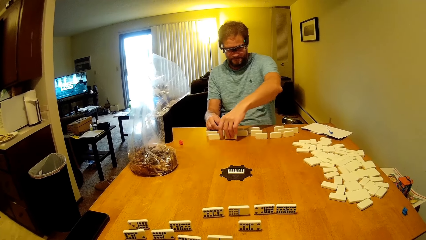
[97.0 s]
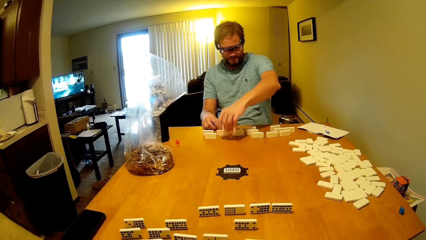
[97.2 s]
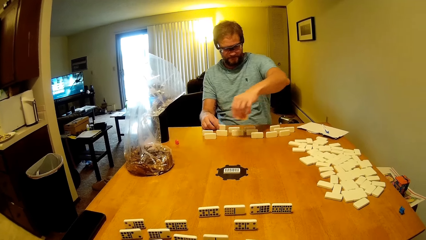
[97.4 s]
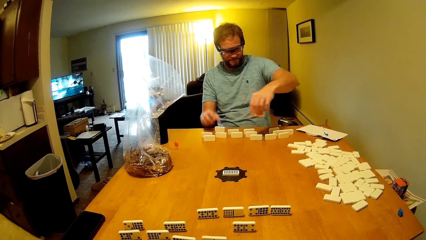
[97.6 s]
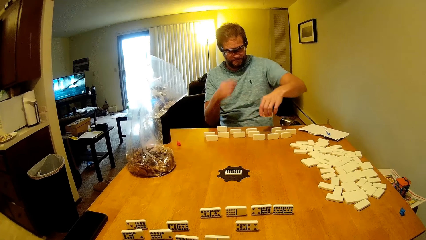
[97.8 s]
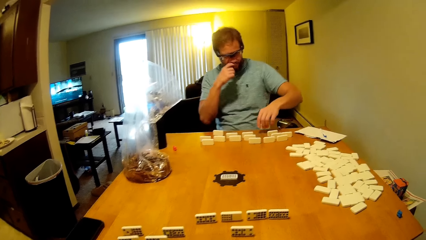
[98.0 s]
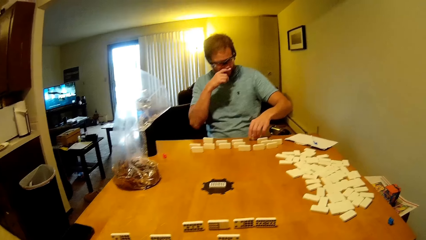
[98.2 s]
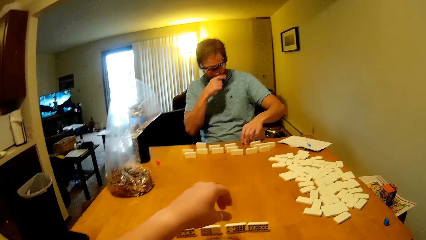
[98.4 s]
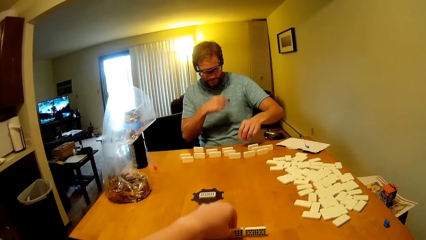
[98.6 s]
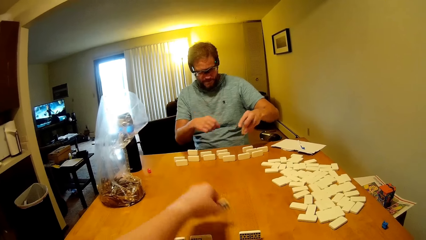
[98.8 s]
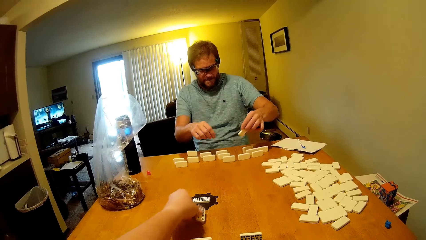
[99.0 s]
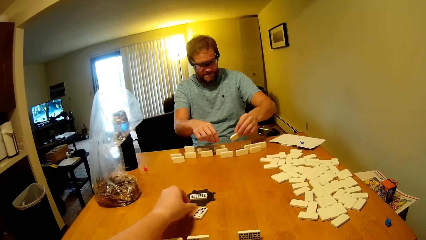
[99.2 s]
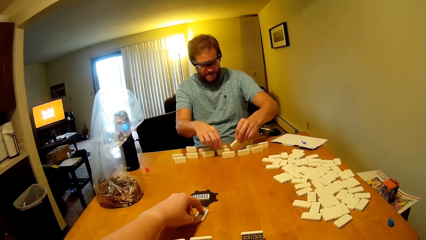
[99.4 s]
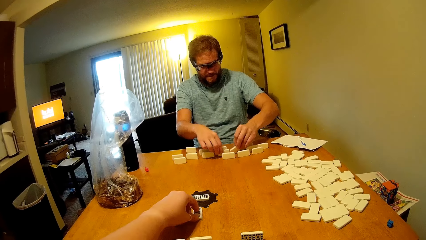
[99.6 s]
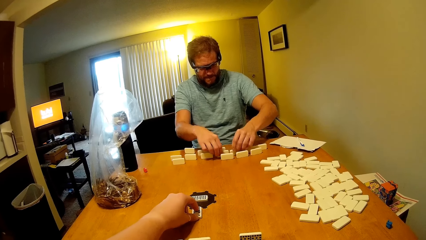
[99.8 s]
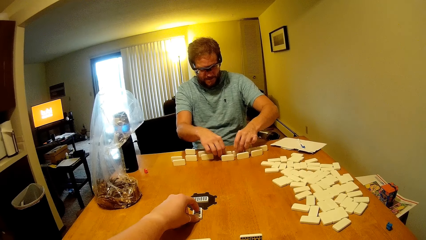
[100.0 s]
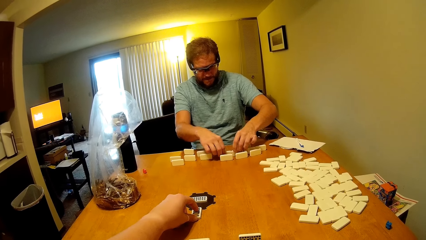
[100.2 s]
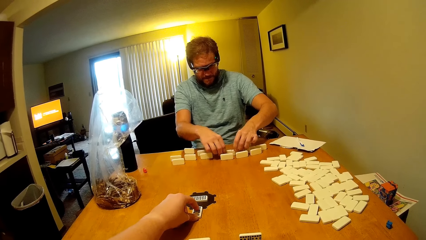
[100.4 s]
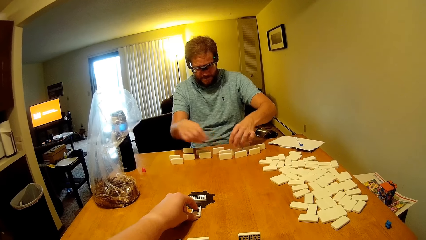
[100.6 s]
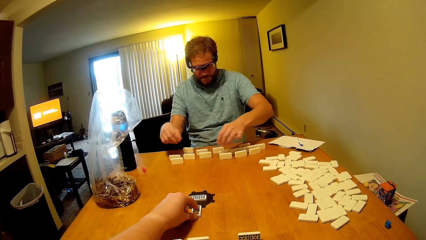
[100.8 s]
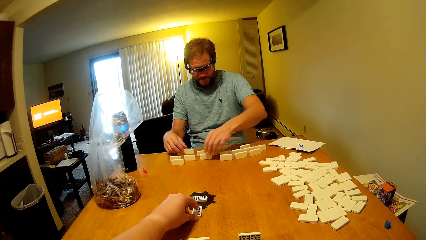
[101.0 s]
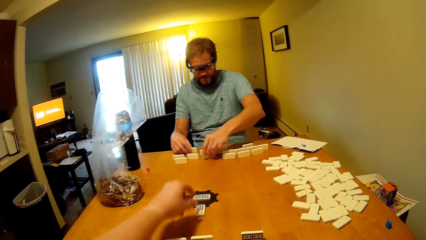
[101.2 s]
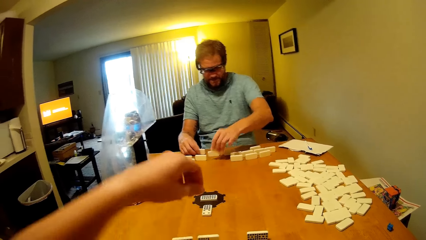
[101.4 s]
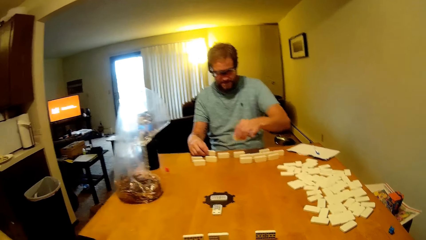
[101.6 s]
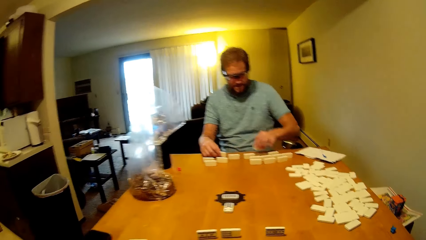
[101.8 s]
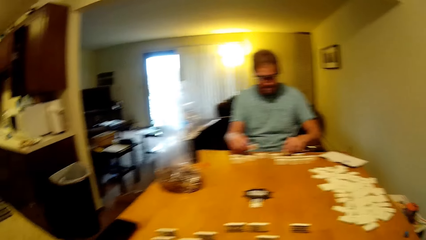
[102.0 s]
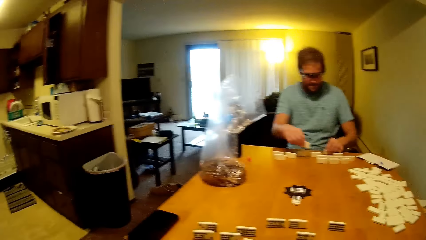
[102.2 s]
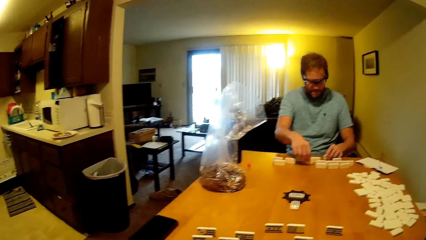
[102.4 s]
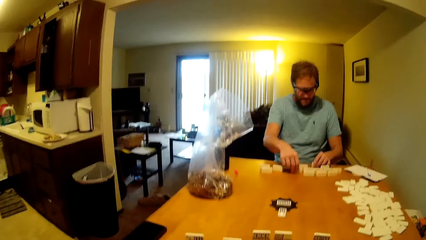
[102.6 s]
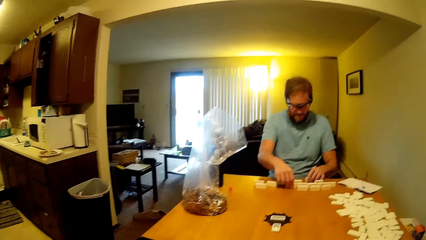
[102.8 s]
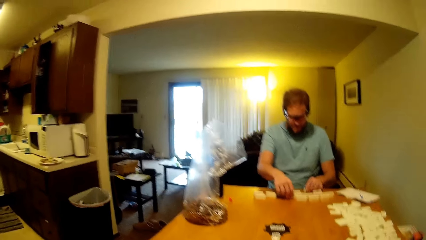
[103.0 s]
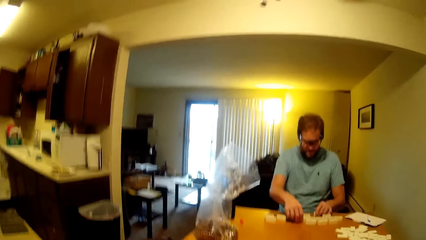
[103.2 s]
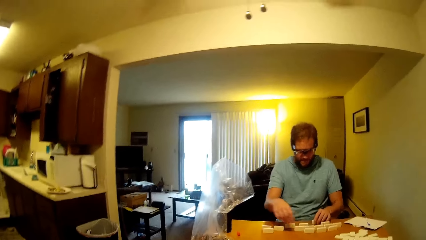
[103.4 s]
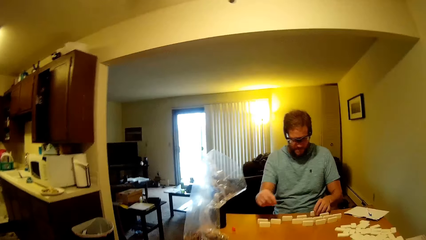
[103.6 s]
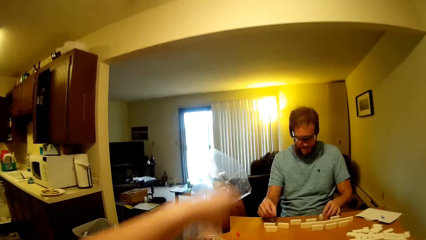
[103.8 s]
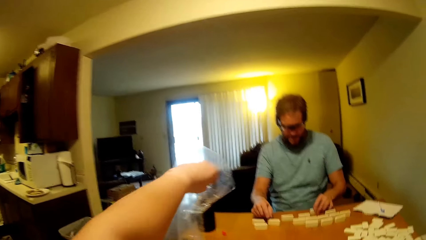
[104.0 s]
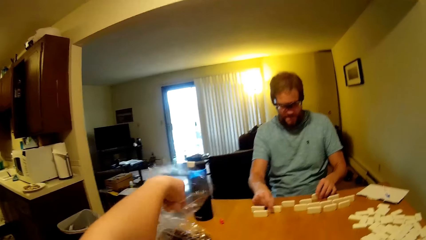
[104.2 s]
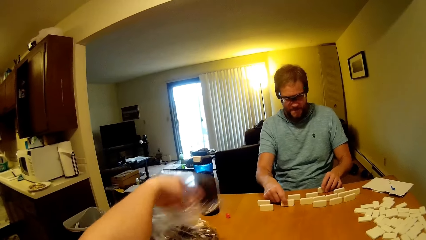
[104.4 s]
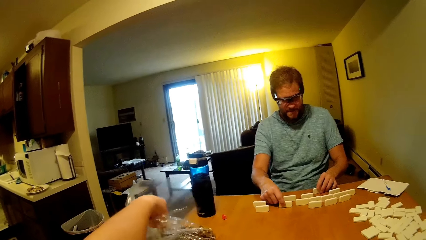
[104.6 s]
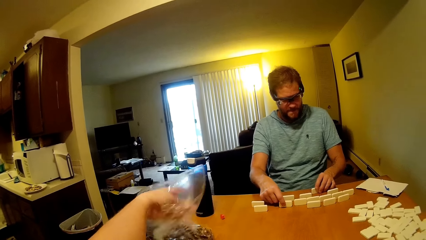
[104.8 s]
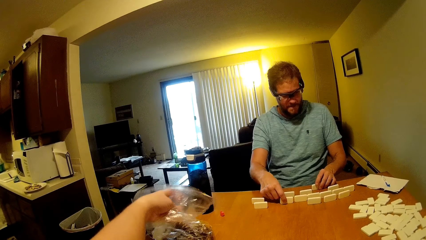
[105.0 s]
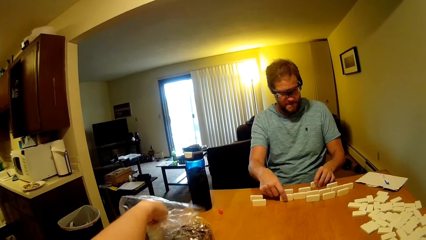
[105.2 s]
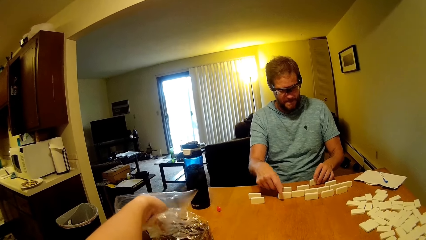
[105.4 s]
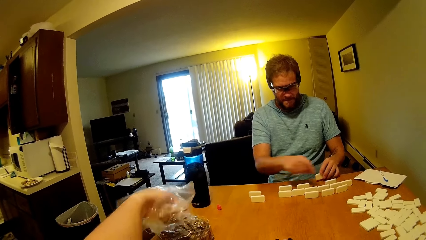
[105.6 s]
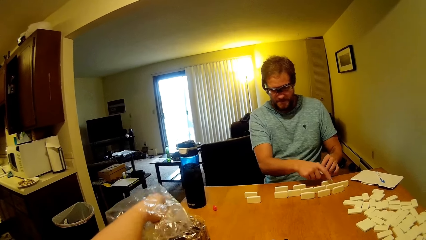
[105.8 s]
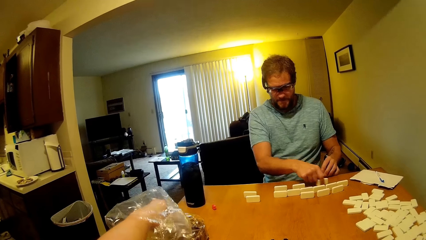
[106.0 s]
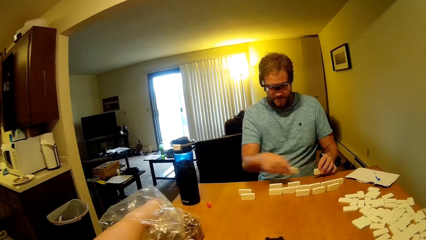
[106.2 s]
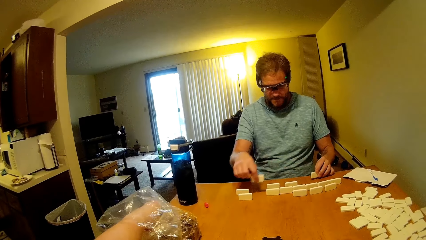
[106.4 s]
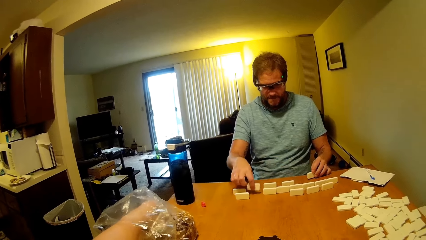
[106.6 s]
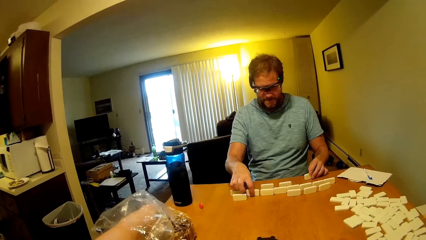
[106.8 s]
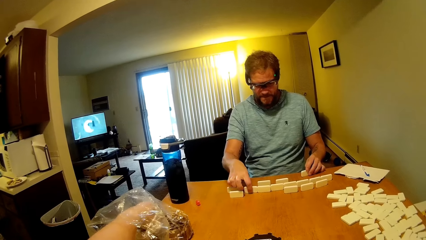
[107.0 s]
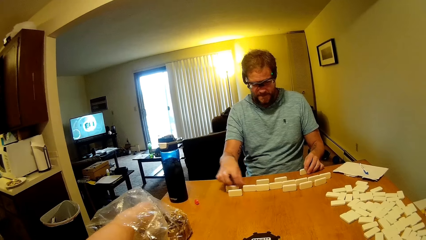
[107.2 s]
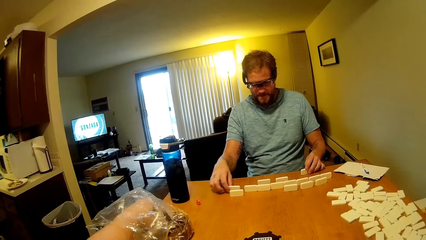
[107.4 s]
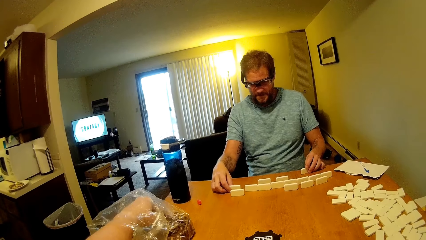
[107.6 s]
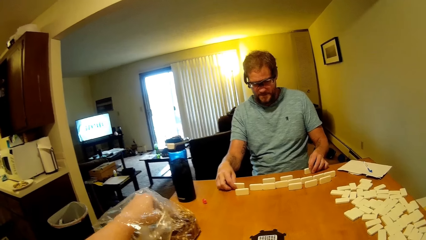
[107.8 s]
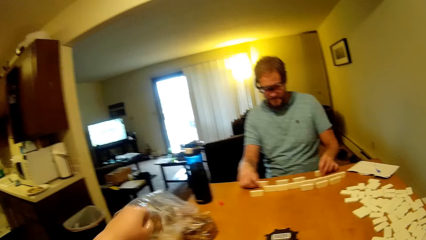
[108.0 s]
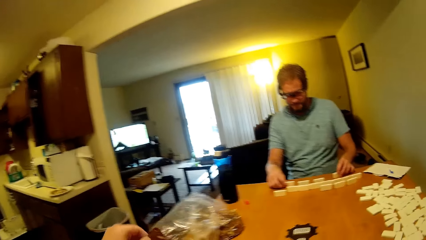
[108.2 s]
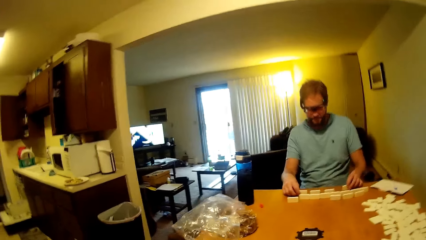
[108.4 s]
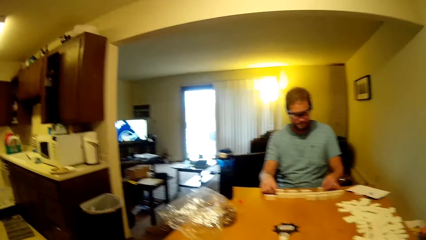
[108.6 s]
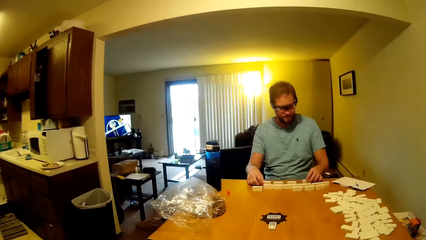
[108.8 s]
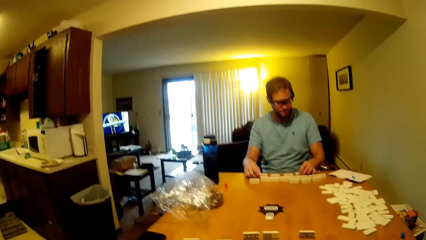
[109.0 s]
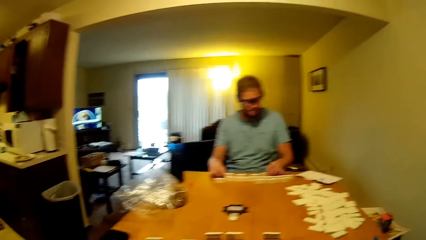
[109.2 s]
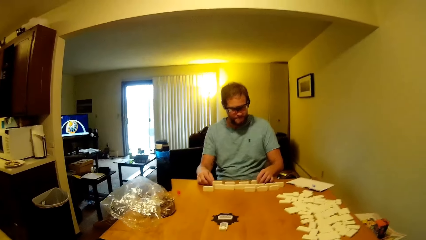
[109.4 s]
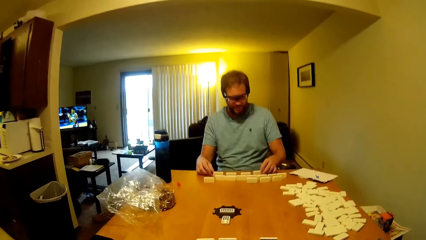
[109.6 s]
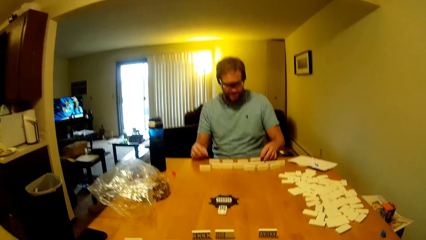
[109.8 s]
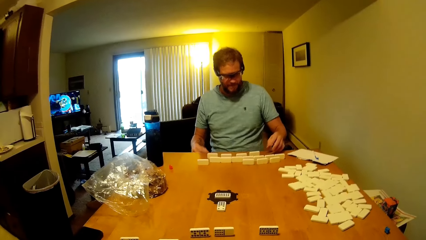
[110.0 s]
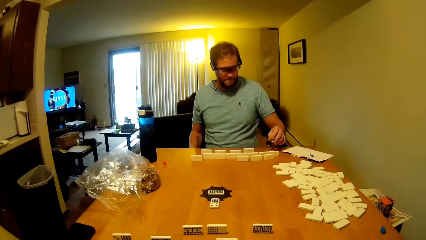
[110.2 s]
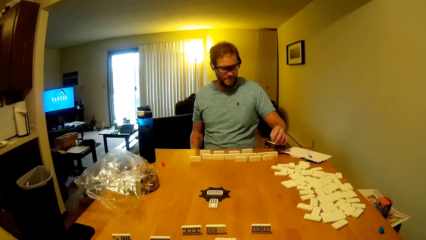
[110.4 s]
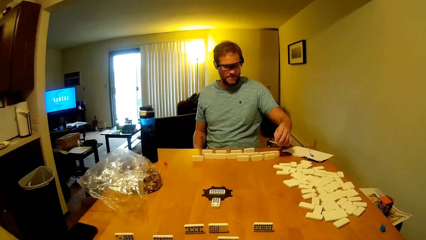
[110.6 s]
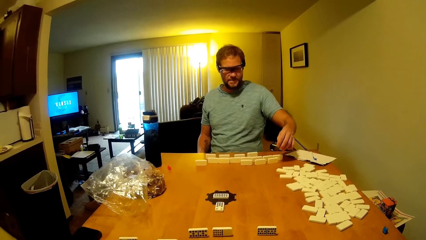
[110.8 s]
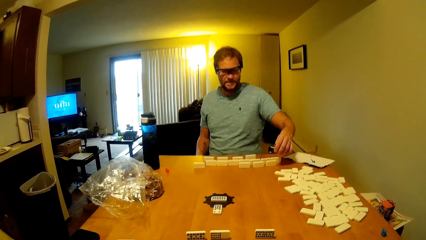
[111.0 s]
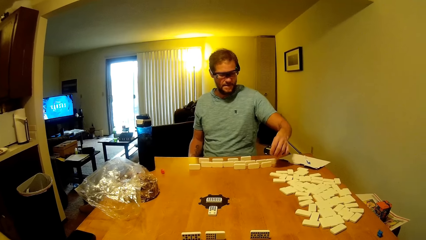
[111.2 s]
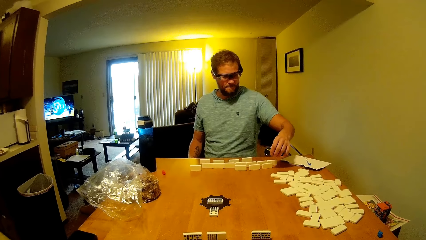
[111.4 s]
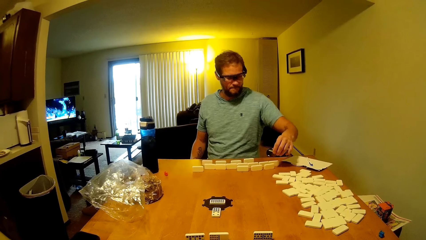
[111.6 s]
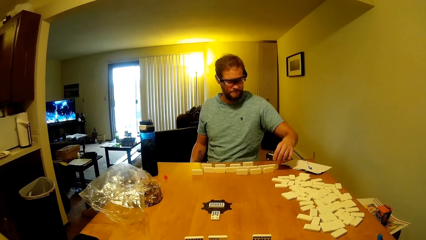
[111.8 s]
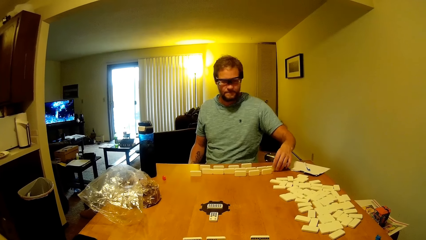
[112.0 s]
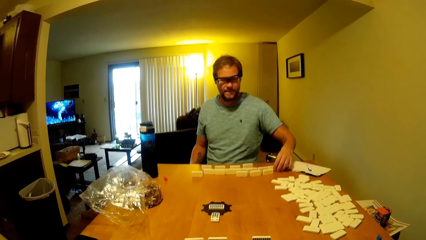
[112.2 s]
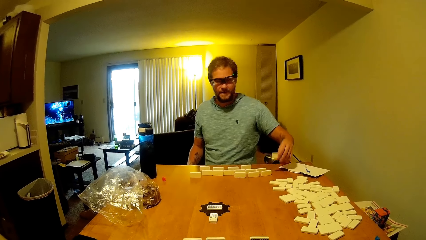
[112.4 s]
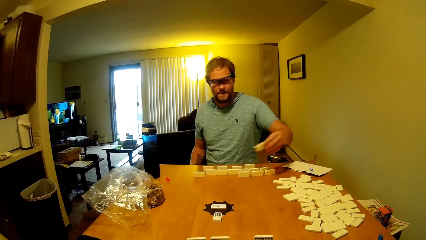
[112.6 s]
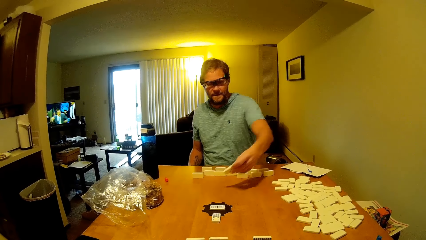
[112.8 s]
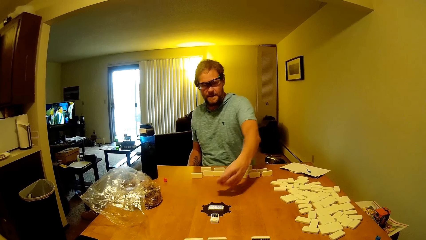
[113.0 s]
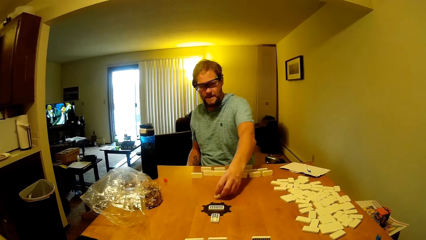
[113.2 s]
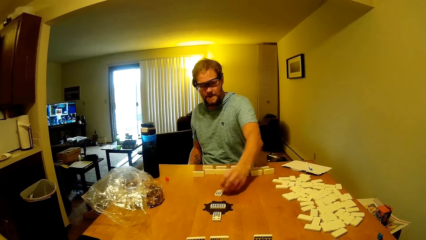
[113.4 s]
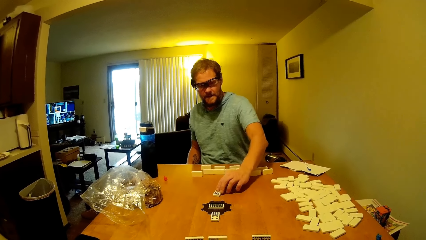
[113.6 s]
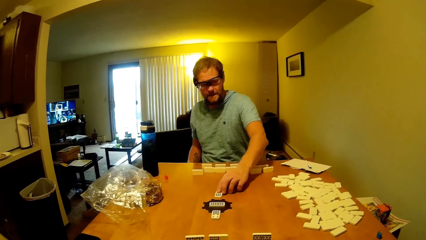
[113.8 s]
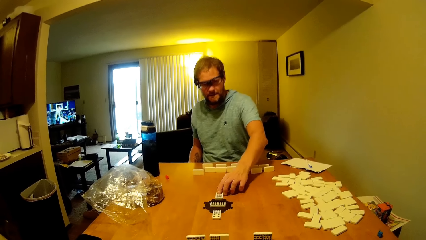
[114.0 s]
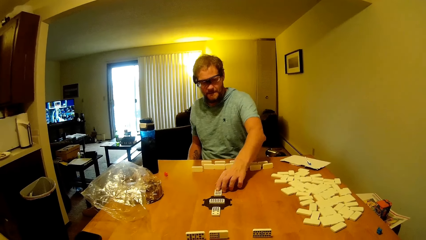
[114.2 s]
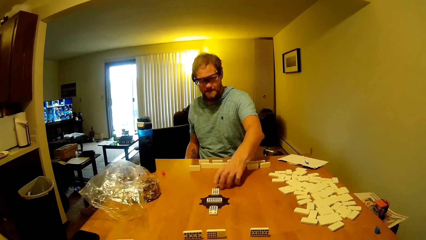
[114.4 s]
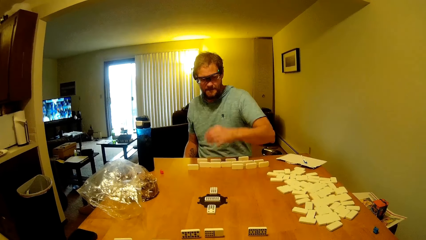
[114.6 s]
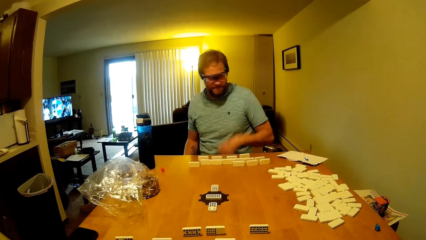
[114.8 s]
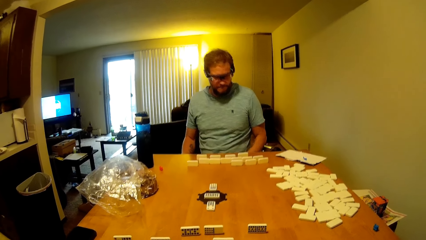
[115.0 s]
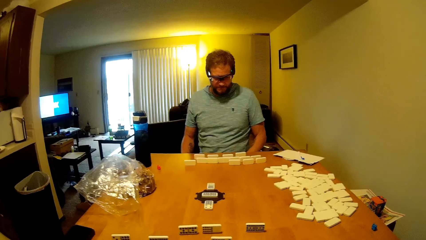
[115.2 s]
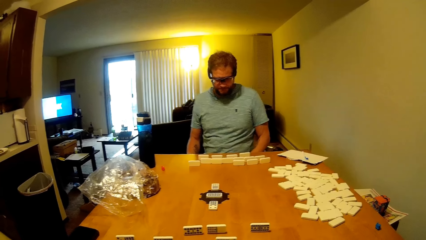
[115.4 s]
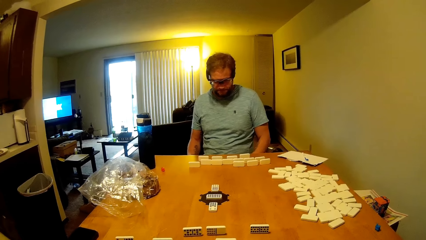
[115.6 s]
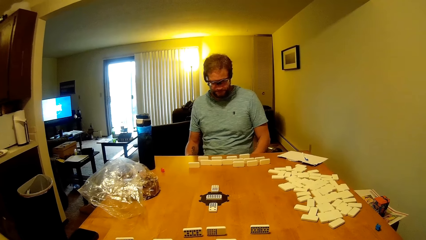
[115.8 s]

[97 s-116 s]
A man picks up the domino on the table. The camera wearer picks up the domino and puts the domino on the table. The man puts the domino on the table, assembles the word boards, picks up the domino on the table, touches the domino on the table, and puts the domino on the table. The man moves the domino on the table. The camera wearer picks up the snack on the nylon paper bag. The man picks up the domino on the table, puts the domino on the table, and moves the domino on the table. The camera wearer eats the snack. The man talks to the camera wearer. The man picks up the domino on the table and puts the domino on the table.
